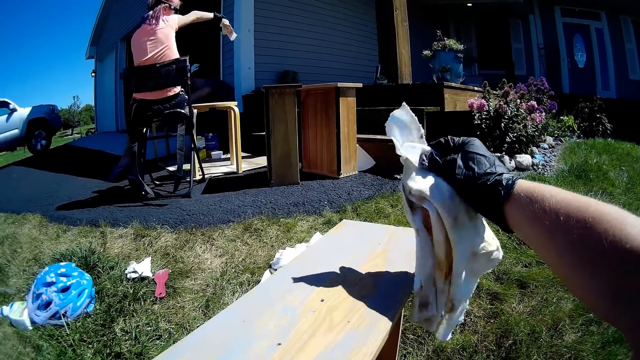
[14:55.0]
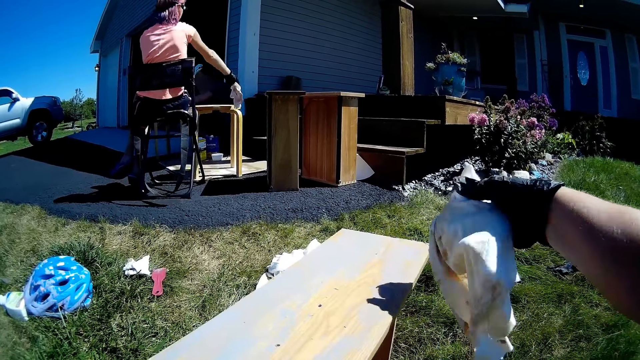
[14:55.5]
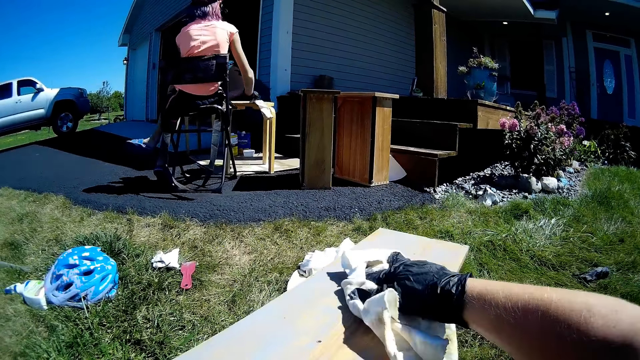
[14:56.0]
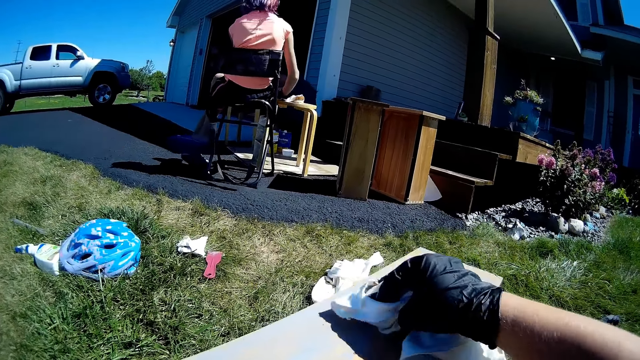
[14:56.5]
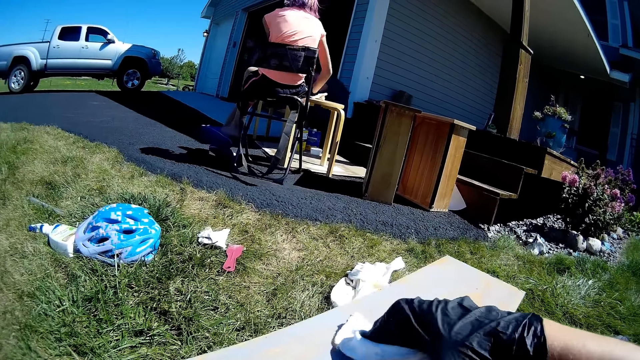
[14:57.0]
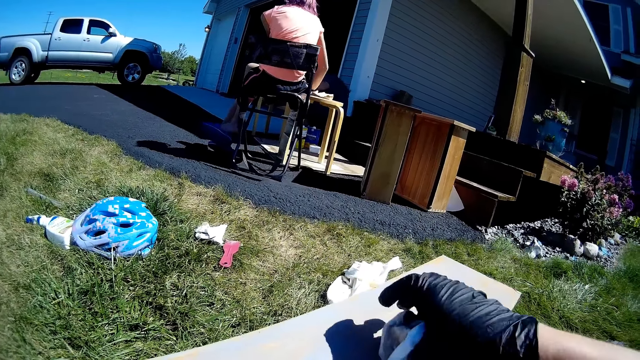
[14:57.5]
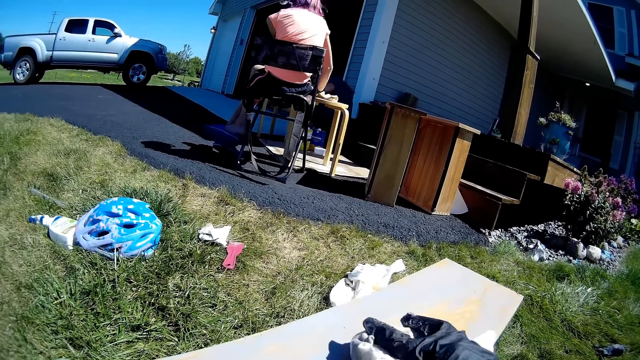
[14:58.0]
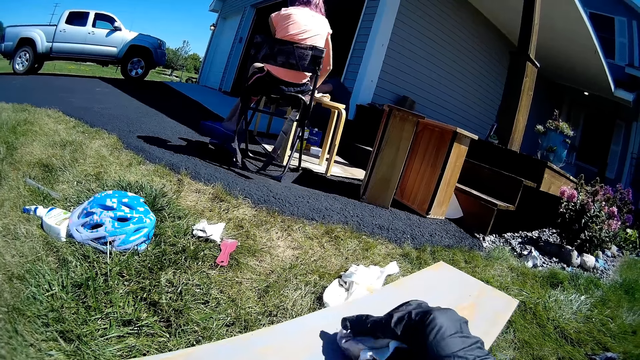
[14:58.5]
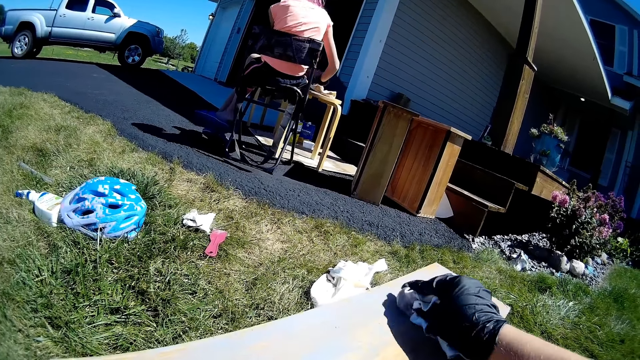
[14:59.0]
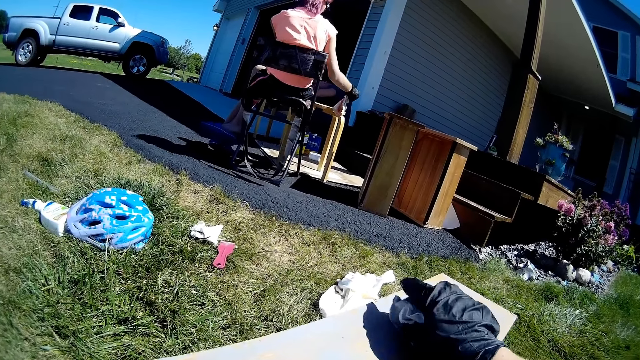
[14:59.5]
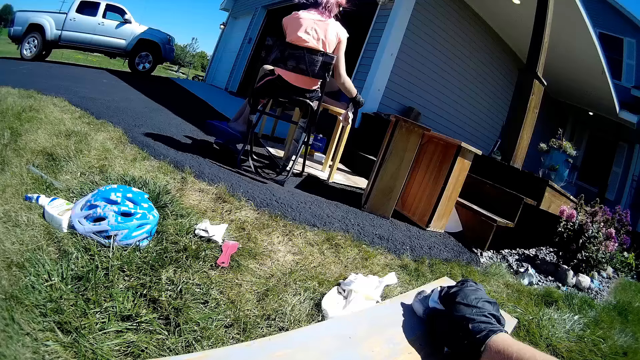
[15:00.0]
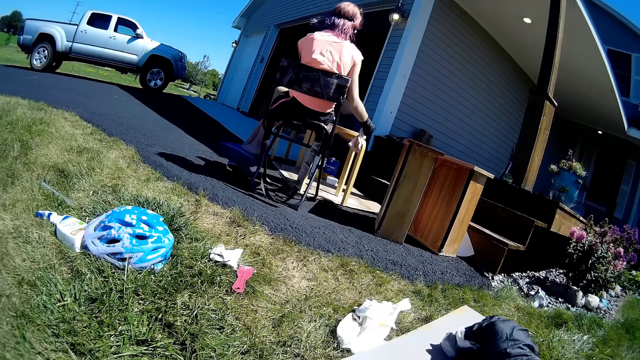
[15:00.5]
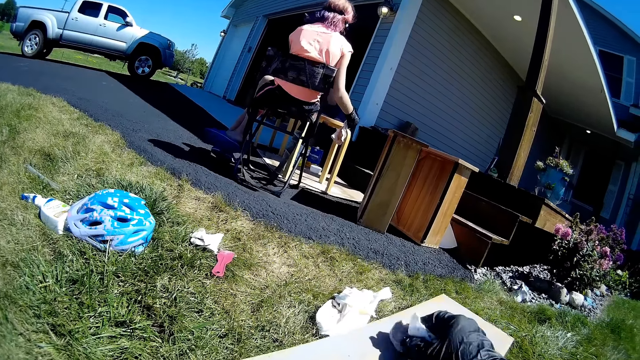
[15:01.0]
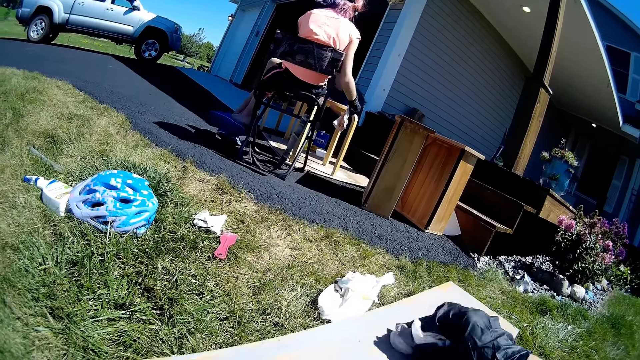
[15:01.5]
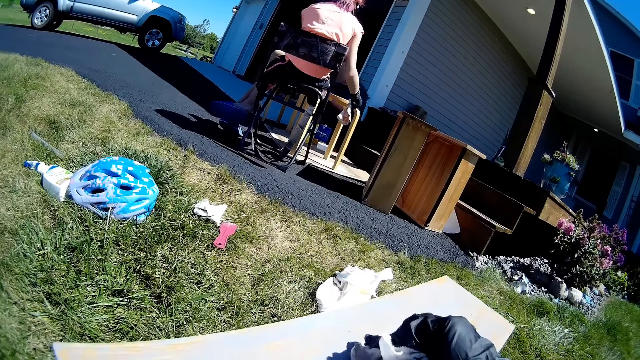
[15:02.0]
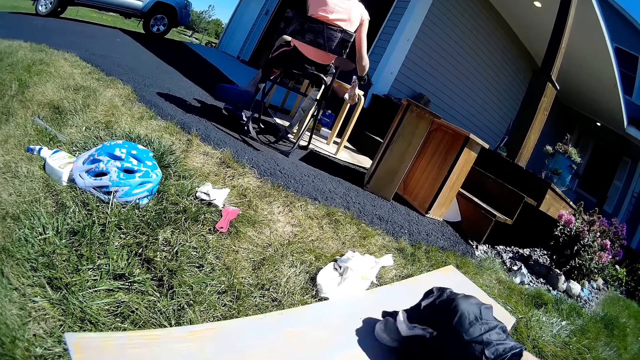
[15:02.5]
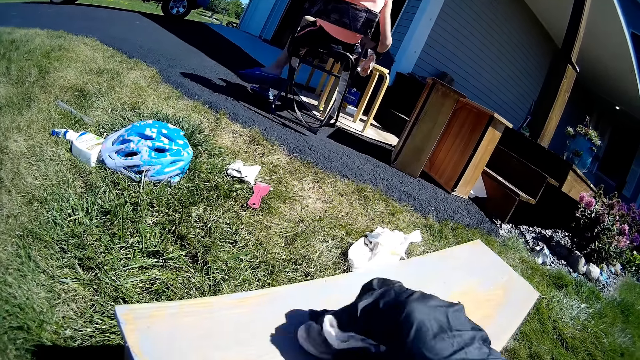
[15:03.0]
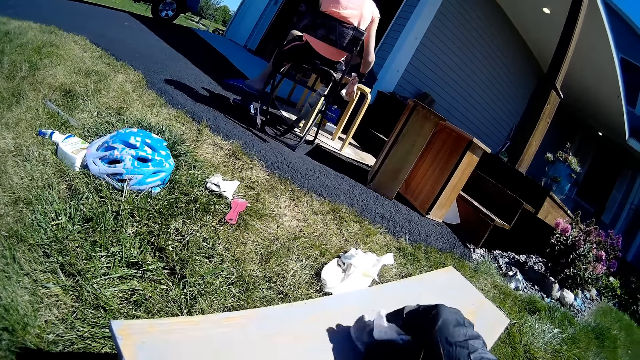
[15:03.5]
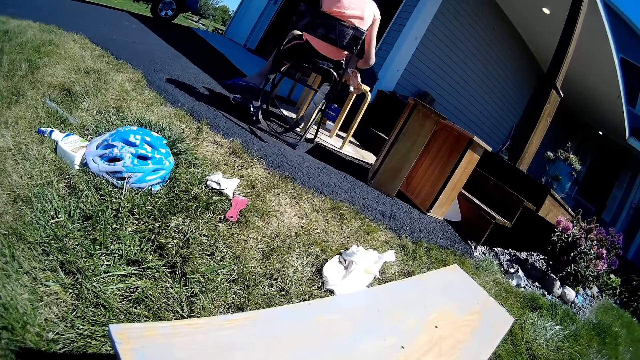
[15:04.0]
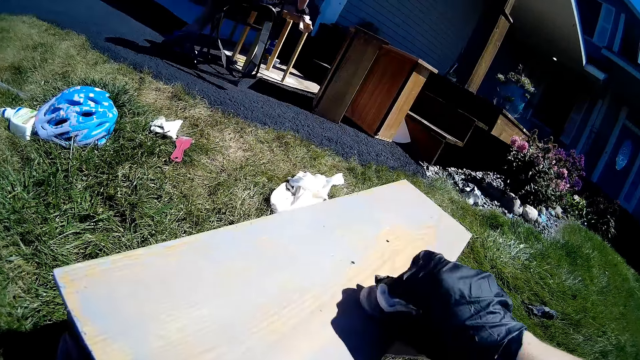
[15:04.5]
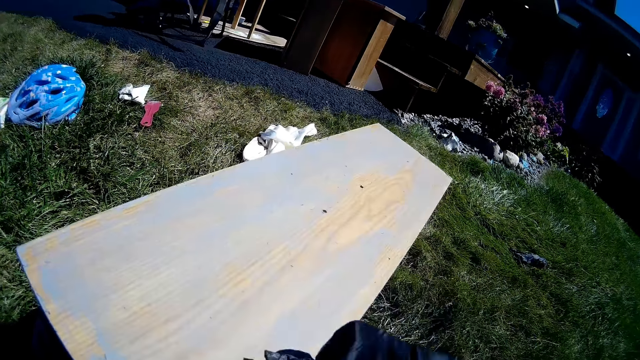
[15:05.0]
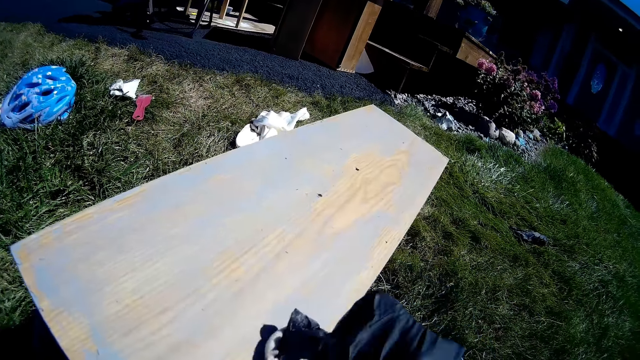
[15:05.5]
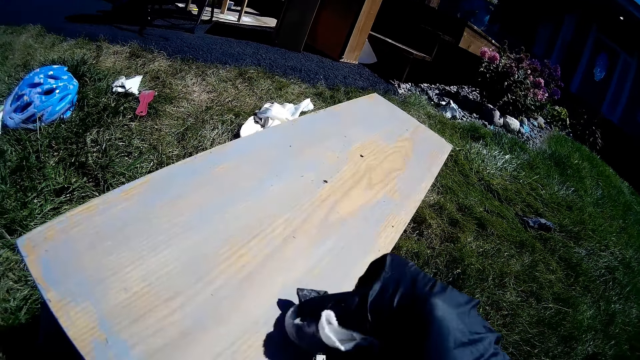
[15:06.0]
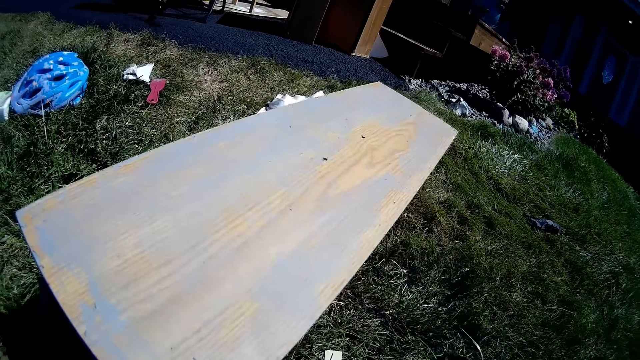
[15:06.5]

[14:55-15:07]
The camera wearer shakes the cloth. They wipe the wooden structure with the piece of cloth.

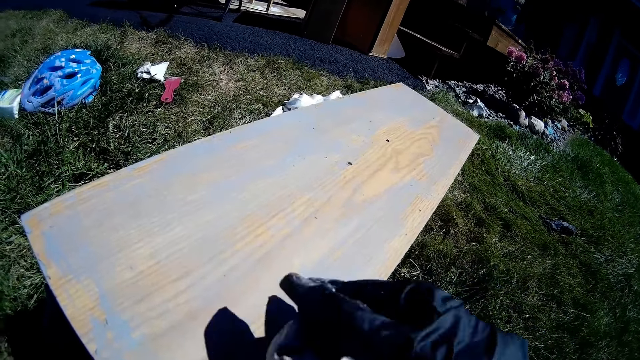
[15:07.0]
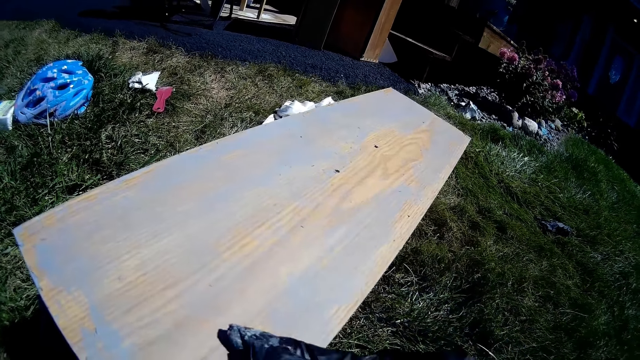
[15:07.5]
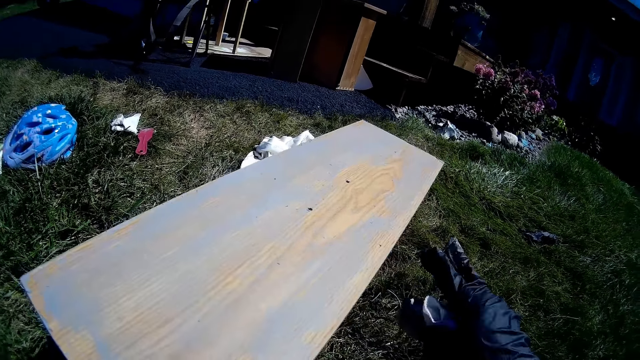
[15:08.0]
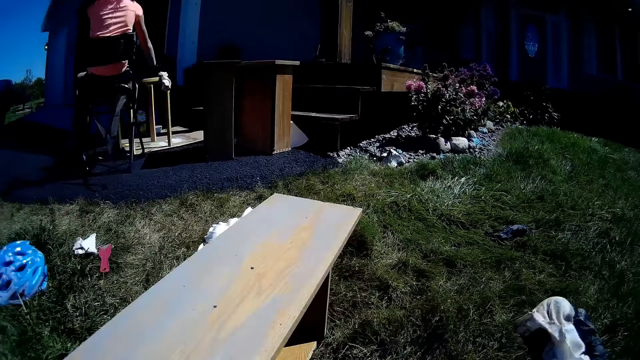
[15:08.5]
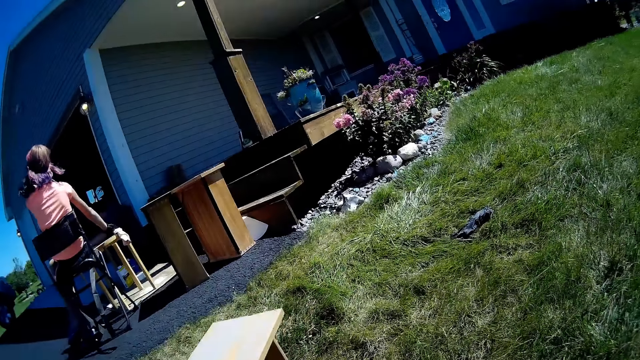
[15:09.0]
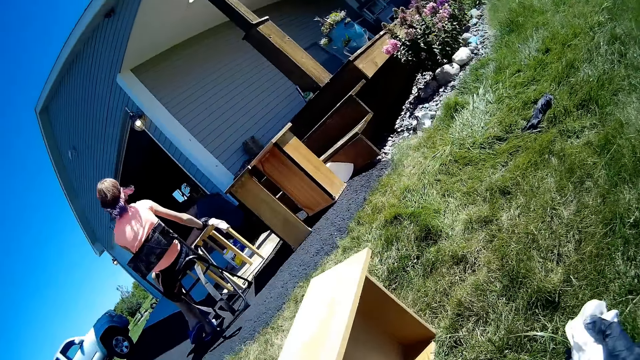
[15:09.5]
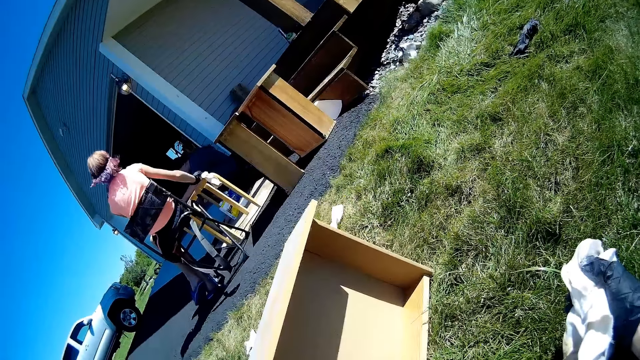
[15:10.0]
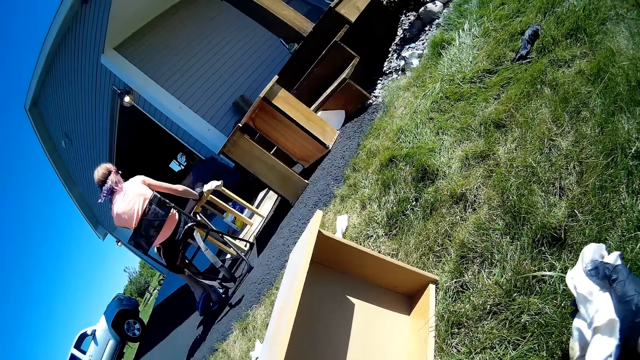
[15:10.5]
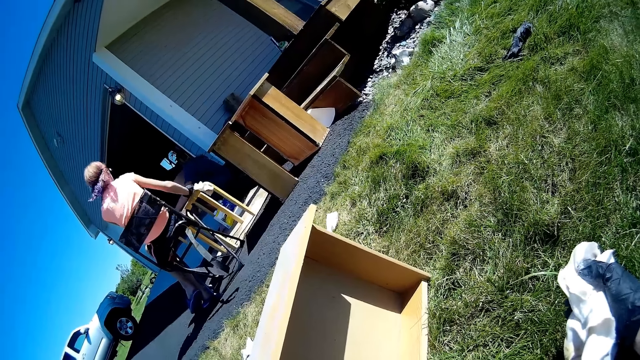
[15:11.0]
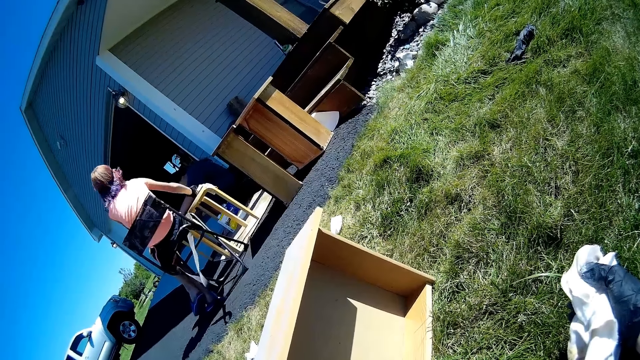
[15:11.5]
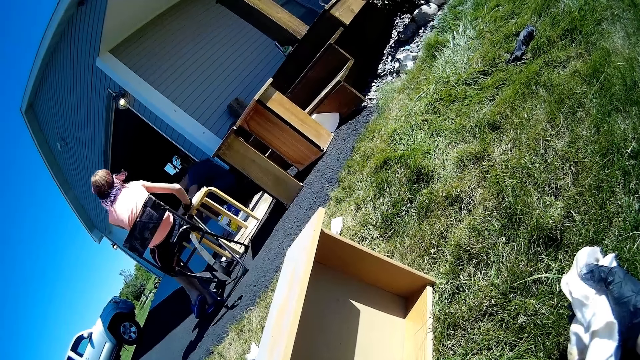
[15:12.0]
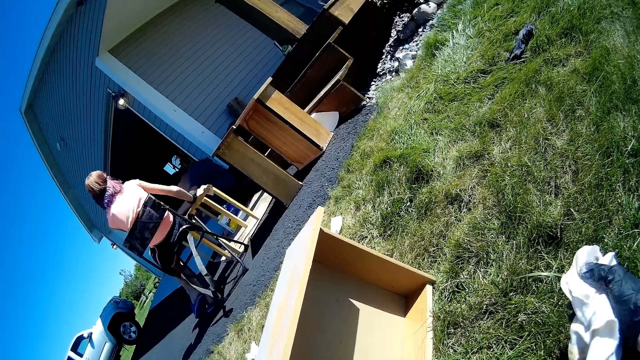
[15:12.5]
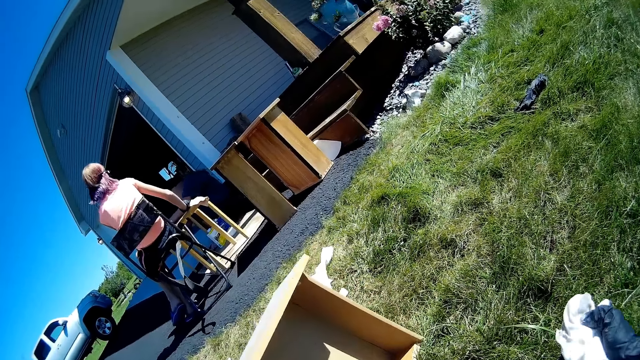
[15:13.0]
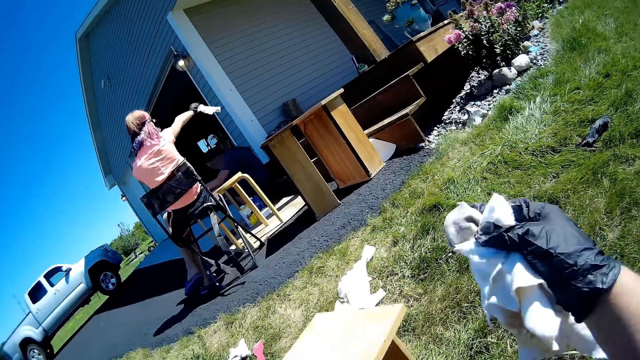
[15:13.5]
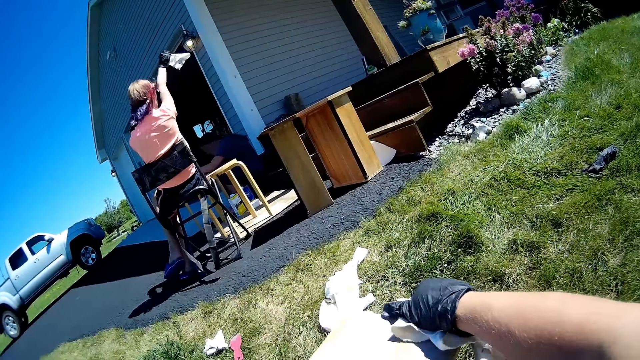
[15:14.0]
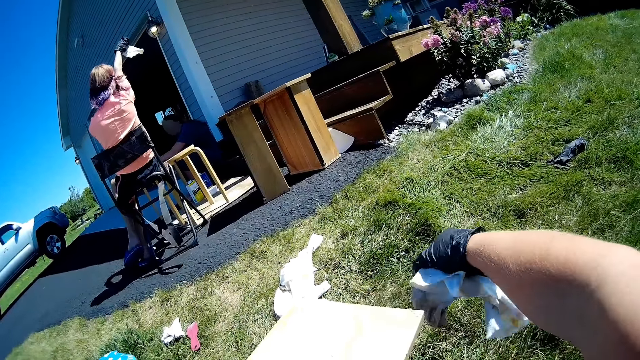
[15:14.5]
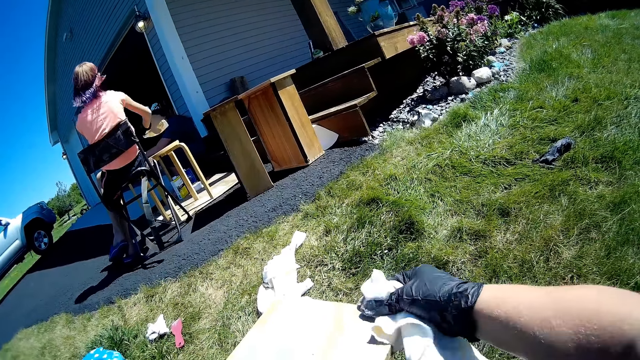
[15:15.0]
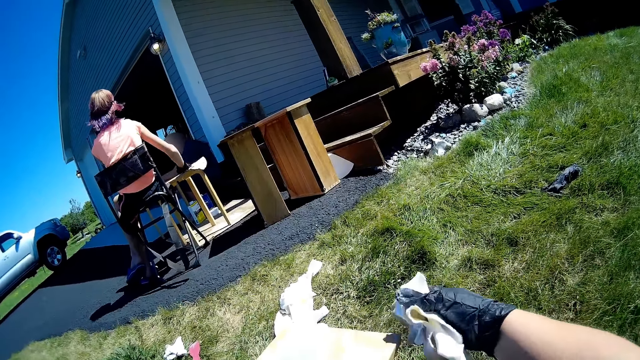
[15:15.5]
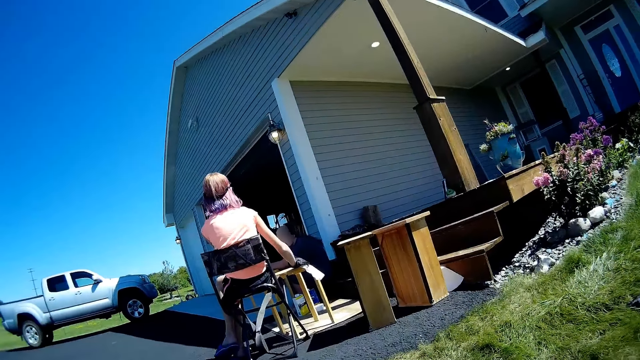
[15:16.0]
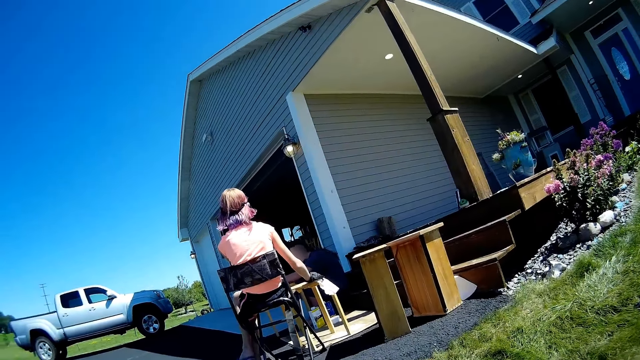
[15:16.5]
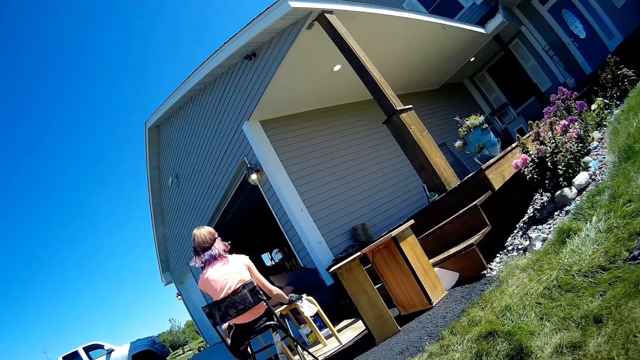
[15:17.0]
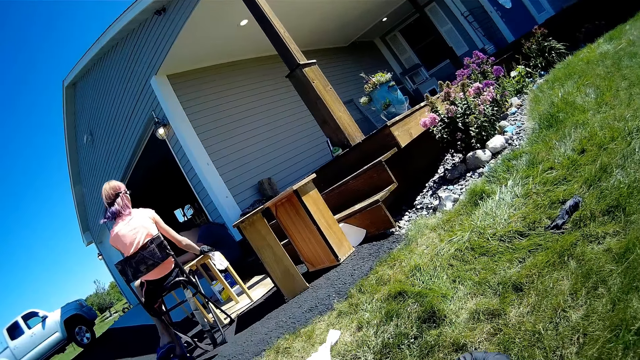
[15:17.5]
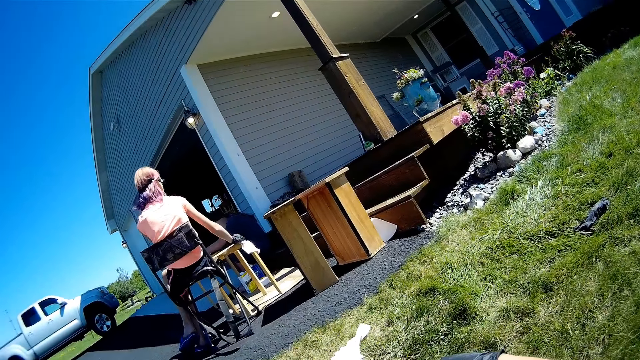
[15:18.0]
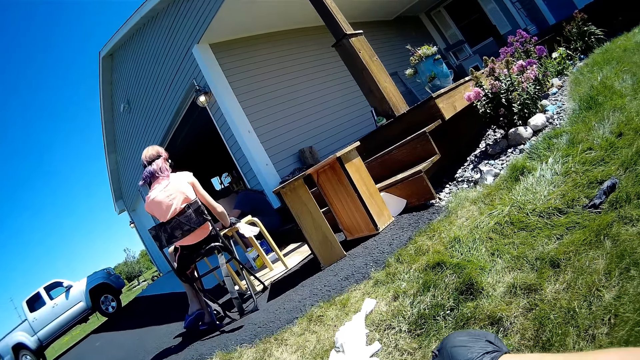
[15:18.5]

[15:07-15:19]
A girl wipes her face. The camera wearer wipes the drawer with a fabric. The girl wipes the stool with a fabric.
